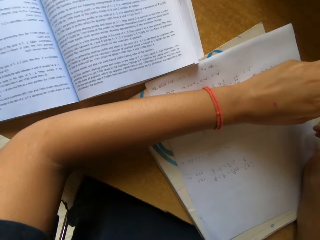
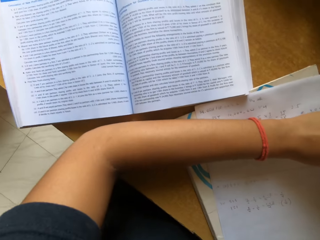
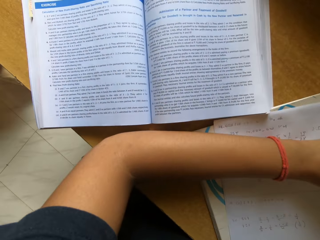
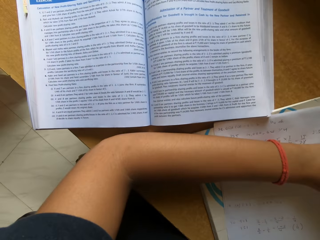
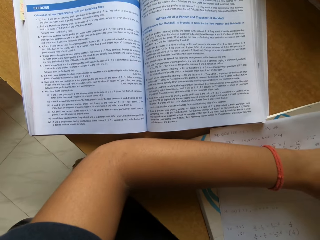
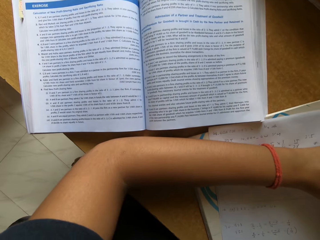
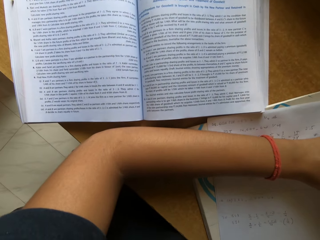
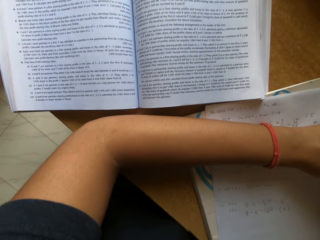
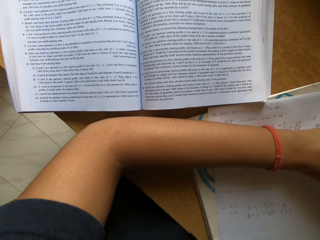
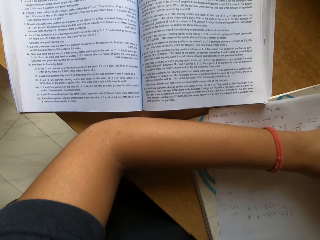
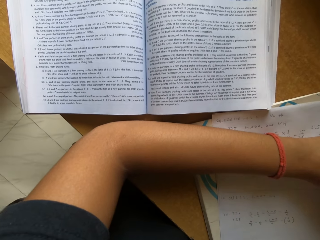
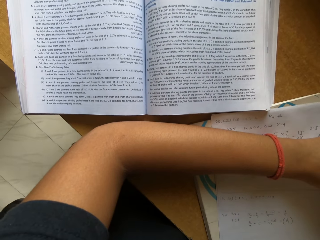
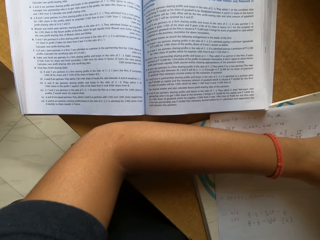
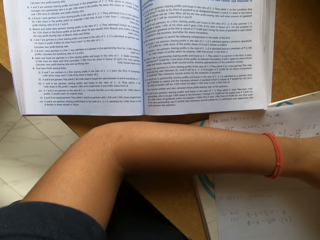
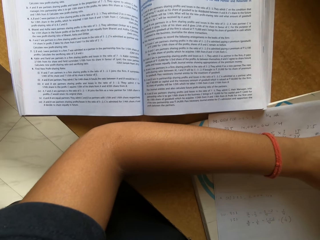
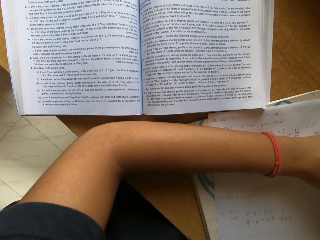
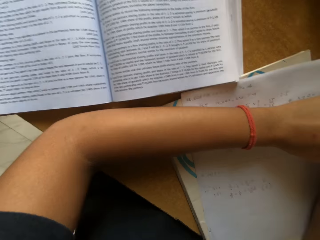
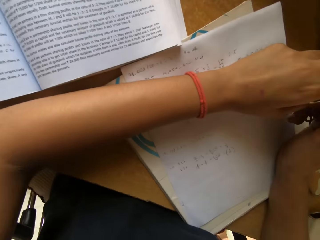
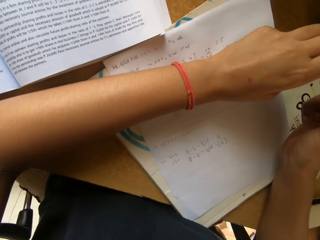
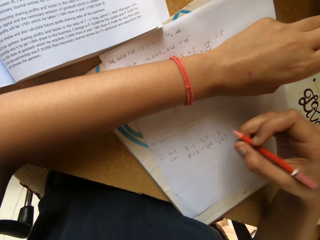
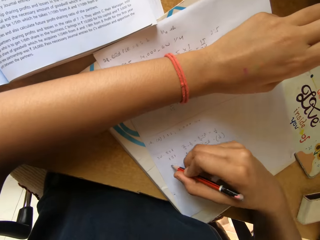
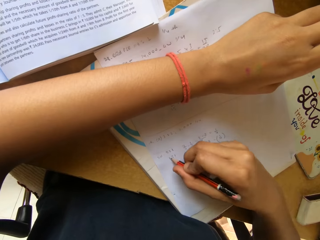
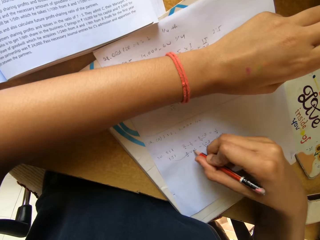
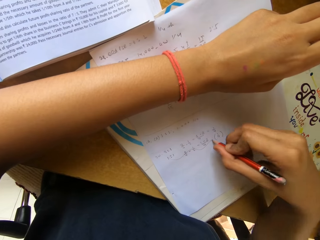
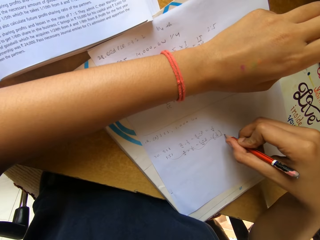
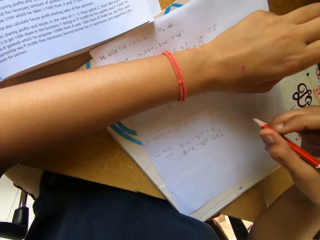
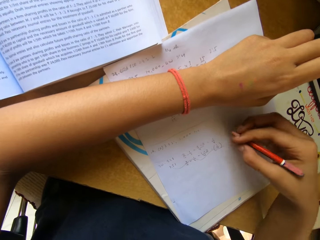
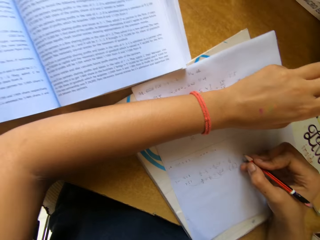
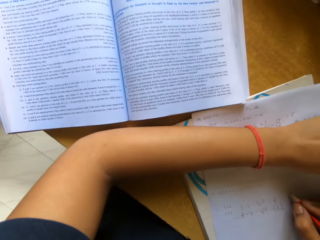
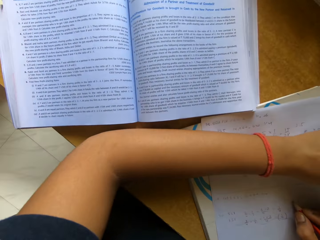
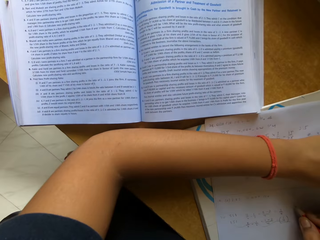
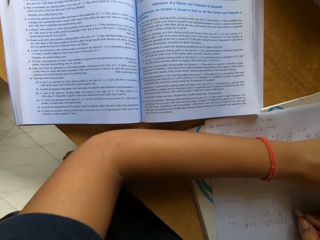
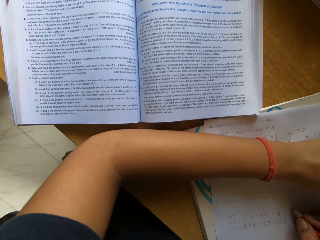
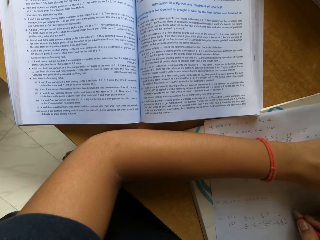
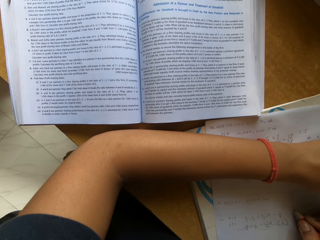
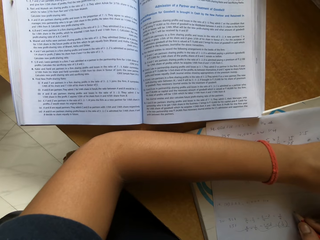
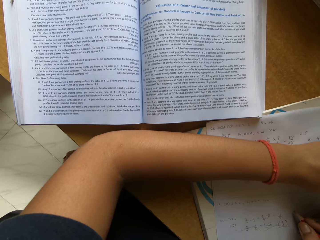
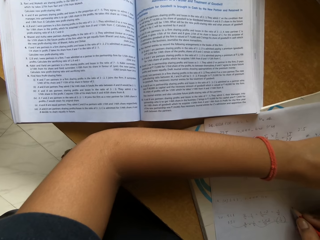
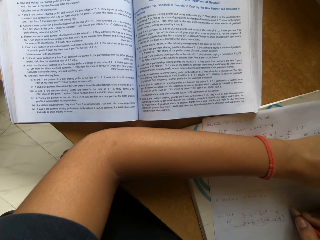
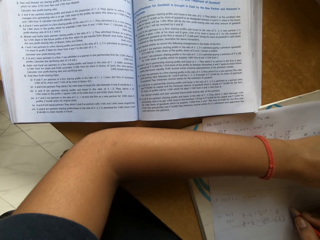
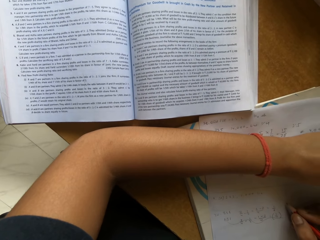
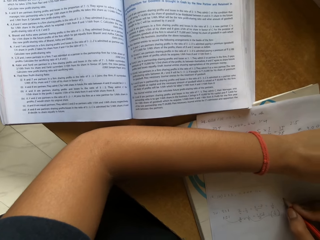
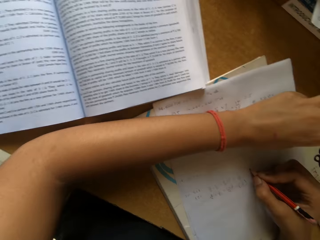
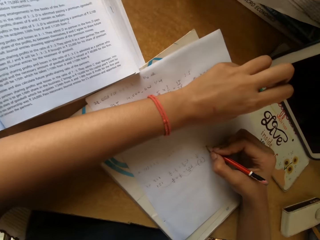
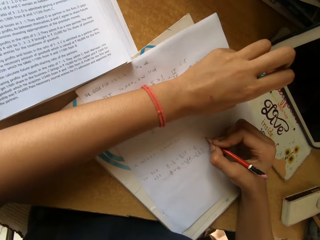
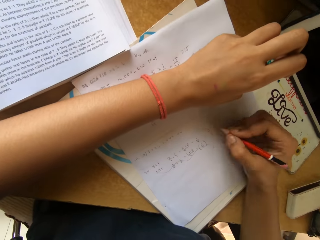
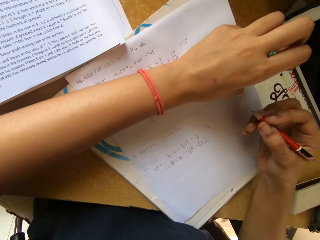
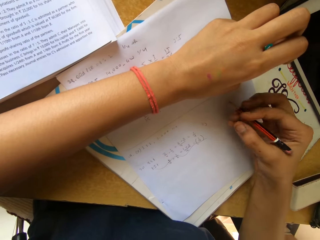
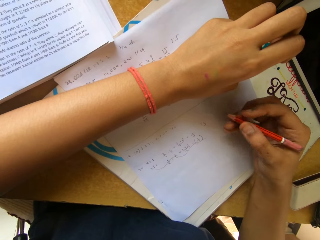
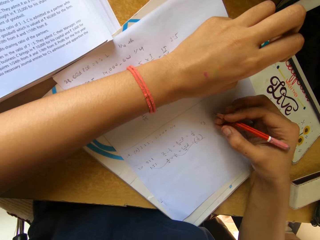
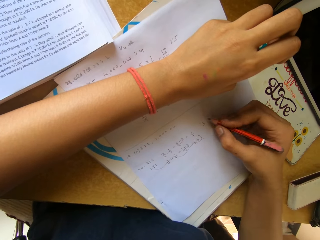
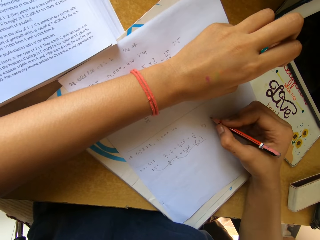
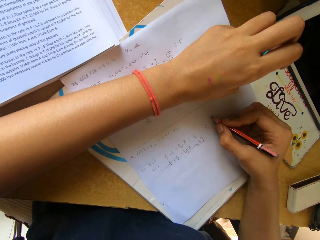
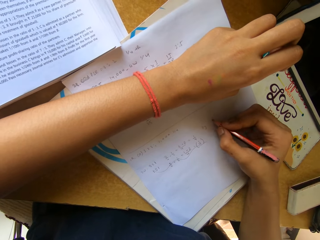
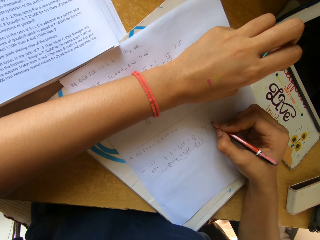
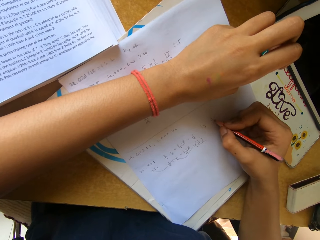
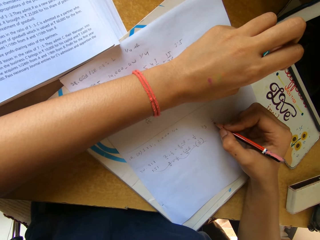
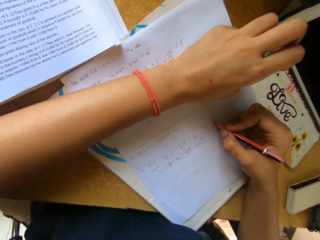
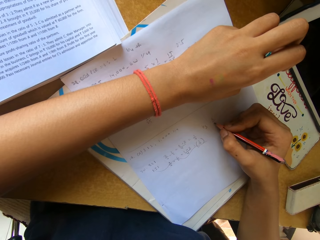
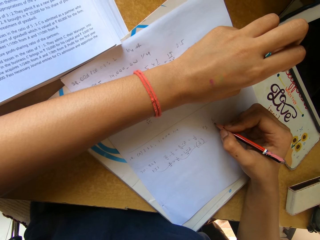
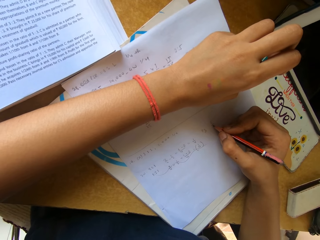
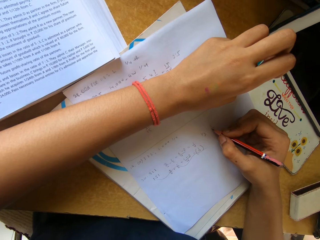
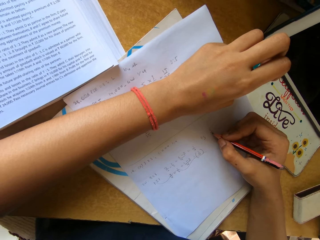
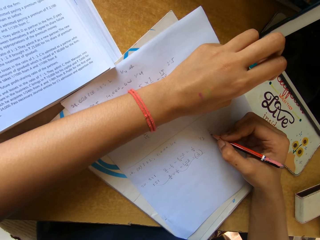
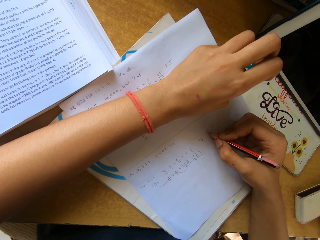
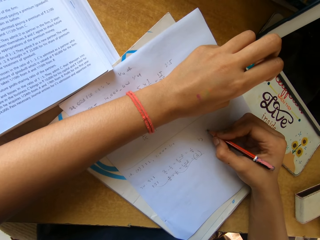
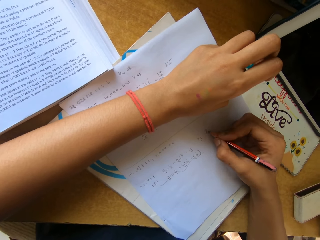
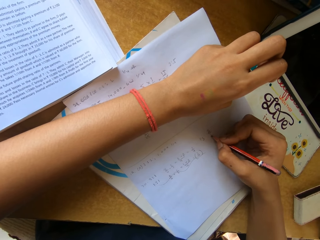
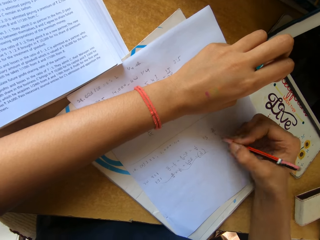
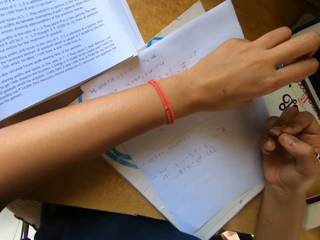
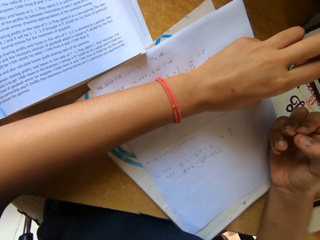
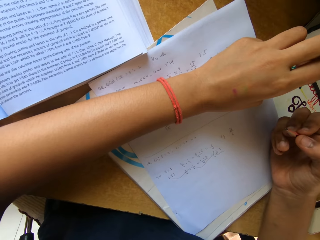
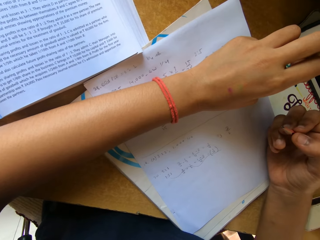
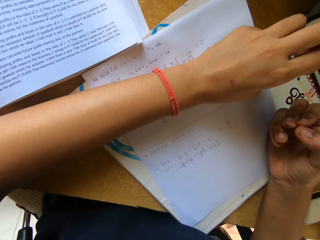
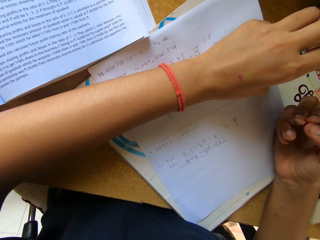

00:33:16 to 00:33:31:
The camera wearer writes on a piece of paper. They sing. They write on the piece of paper.

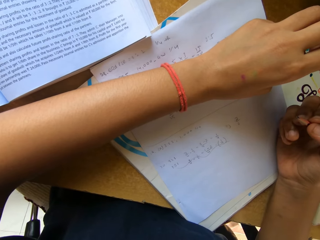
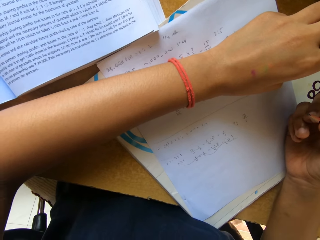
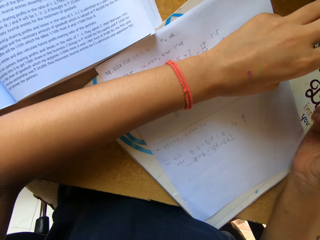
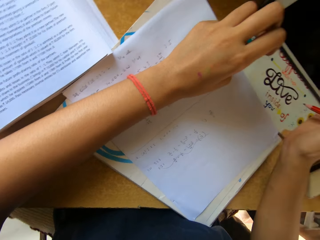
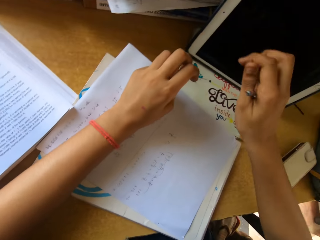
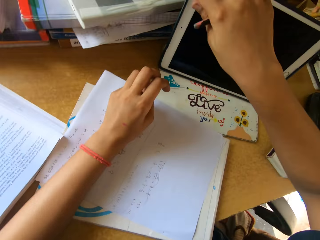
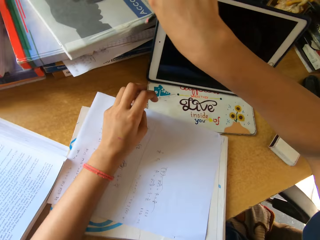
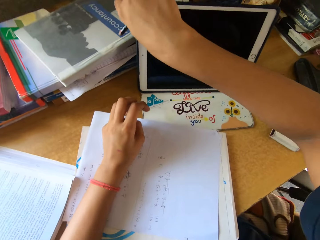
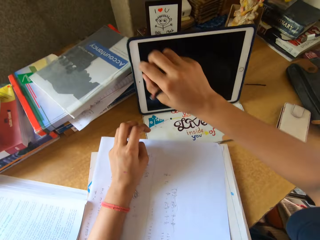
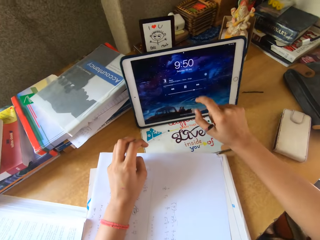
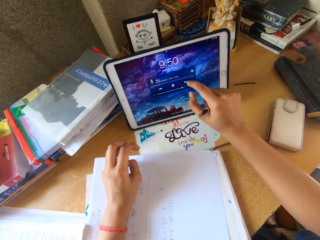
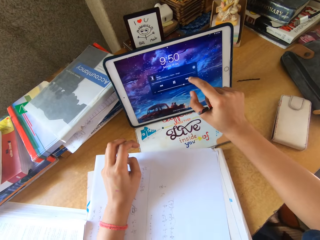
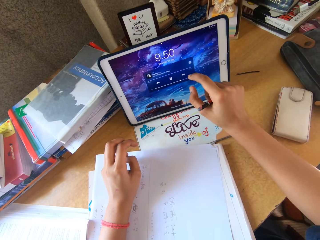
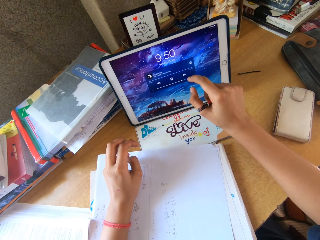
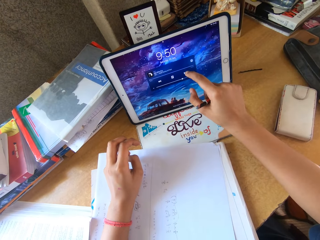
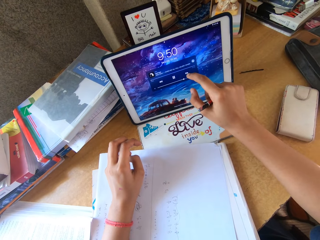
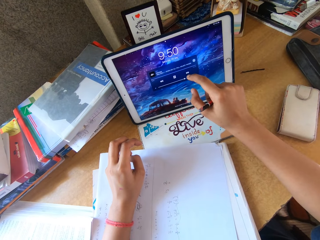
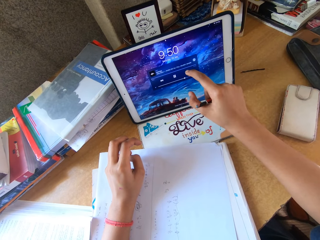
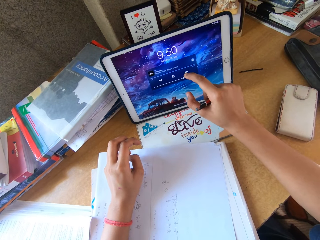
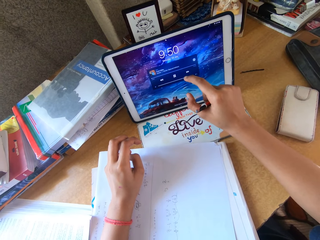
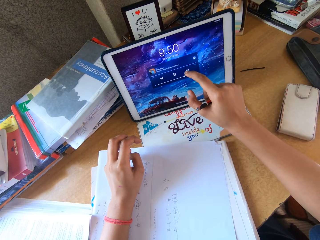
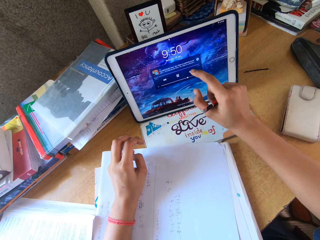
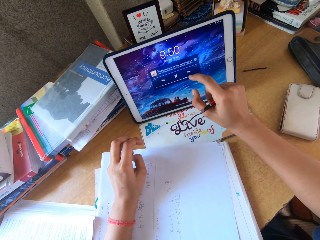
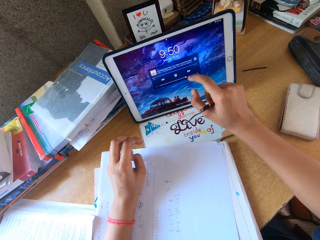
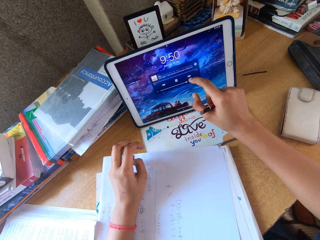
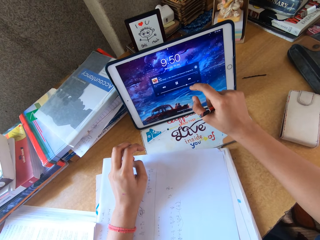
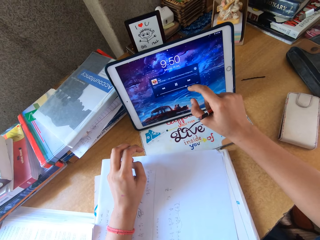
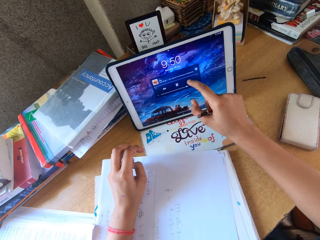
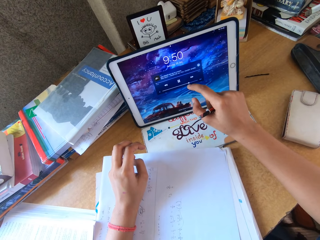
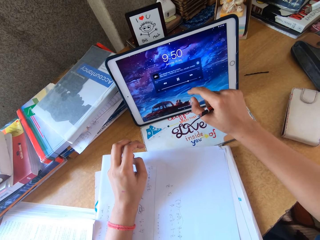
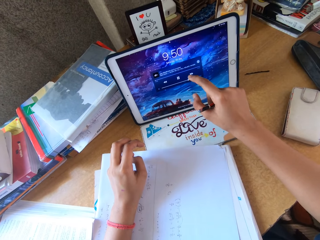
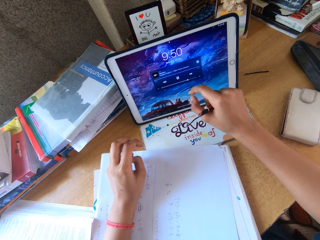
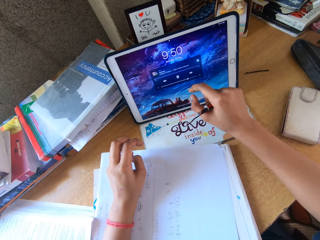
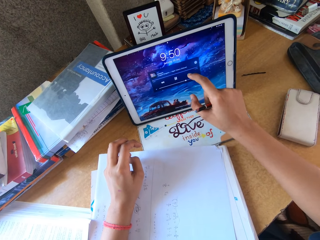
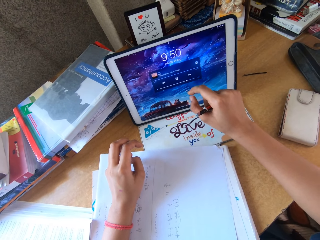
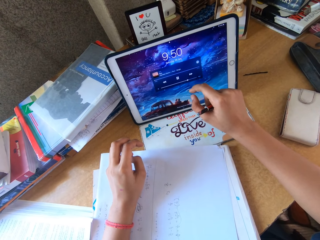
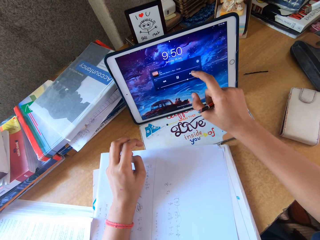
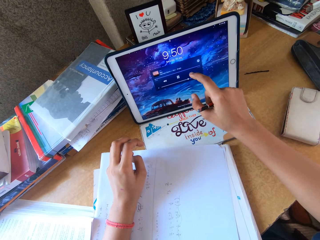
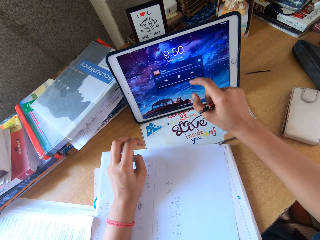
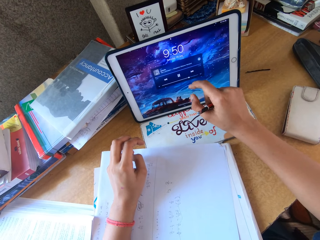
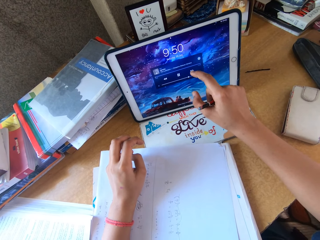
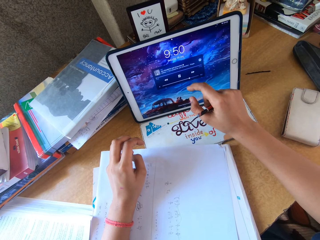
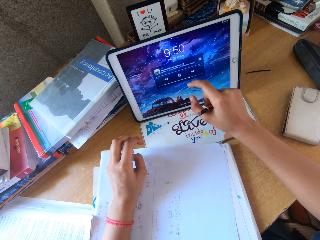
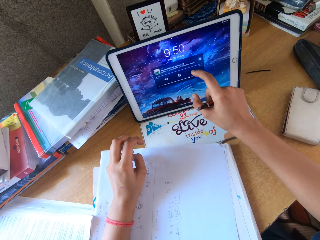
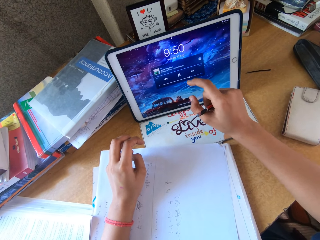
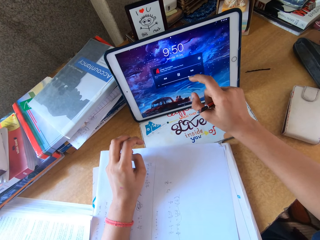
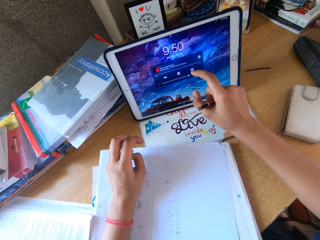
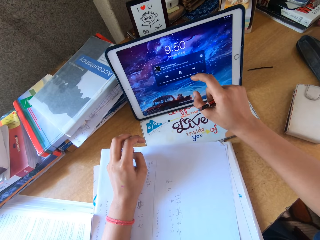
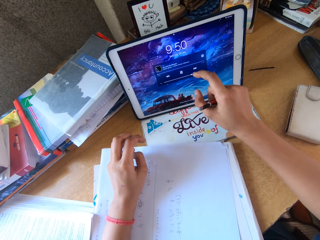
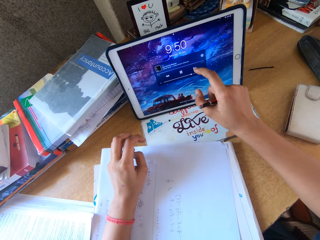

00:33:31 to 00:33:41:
The camera wearer uses the iPad and touches her cellphone.
